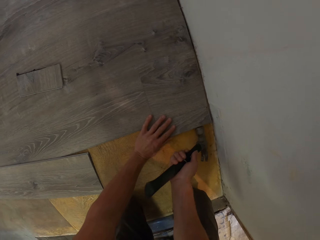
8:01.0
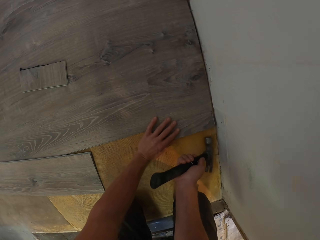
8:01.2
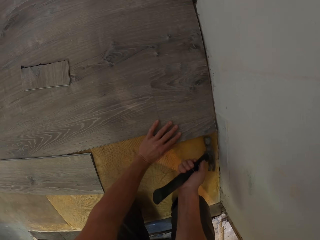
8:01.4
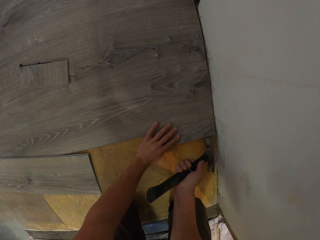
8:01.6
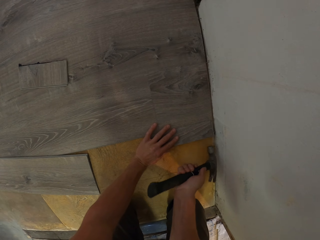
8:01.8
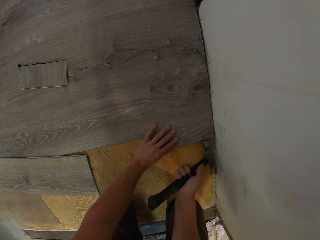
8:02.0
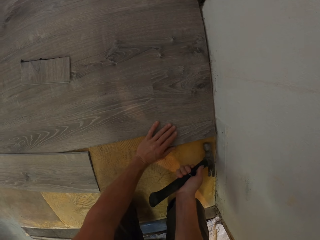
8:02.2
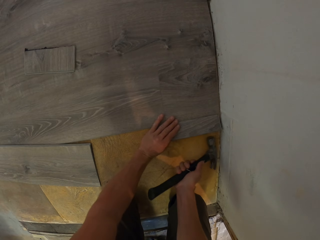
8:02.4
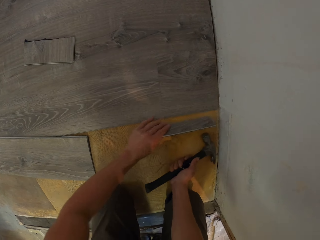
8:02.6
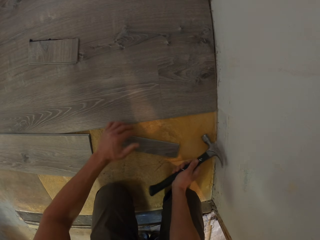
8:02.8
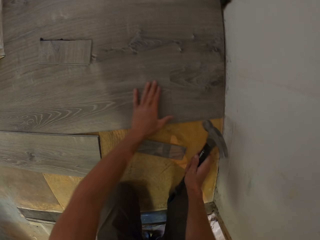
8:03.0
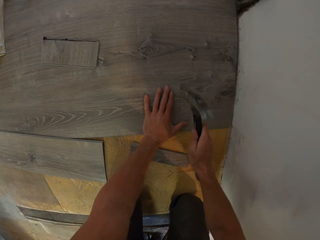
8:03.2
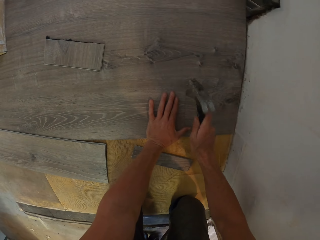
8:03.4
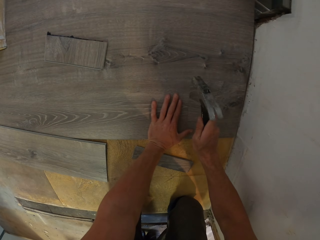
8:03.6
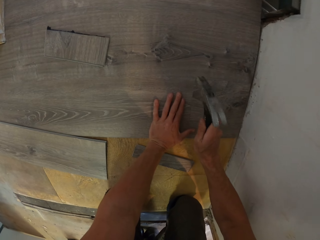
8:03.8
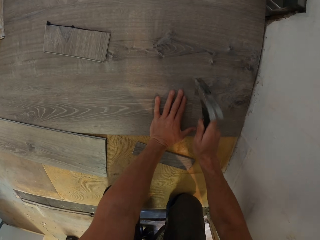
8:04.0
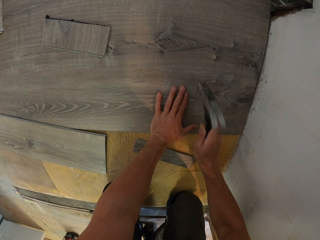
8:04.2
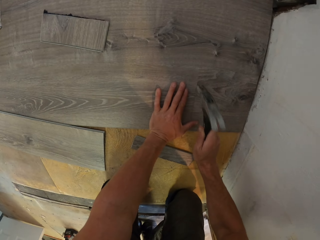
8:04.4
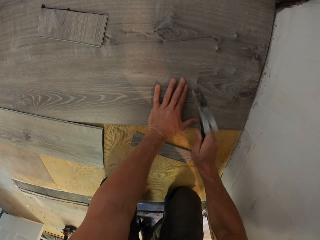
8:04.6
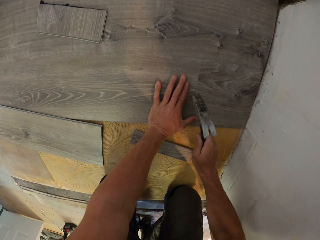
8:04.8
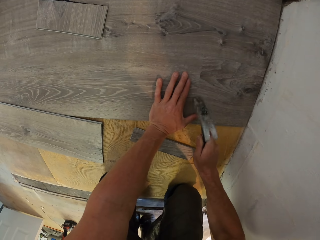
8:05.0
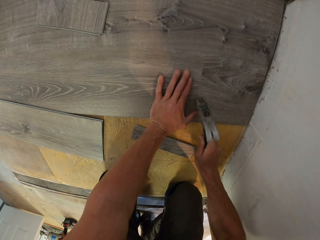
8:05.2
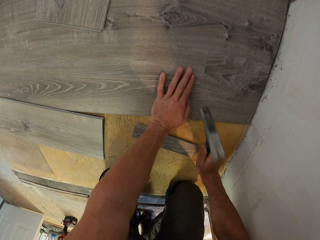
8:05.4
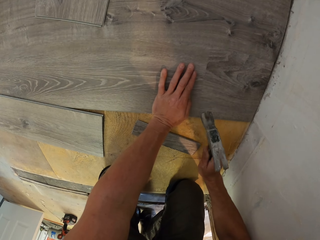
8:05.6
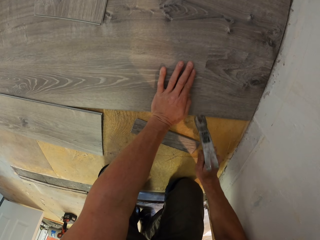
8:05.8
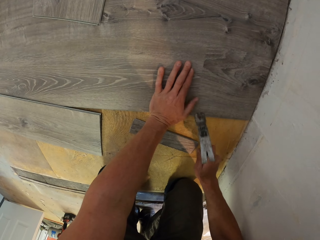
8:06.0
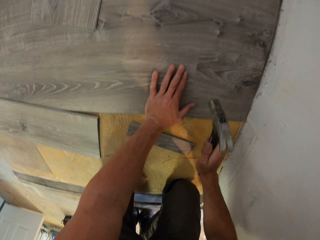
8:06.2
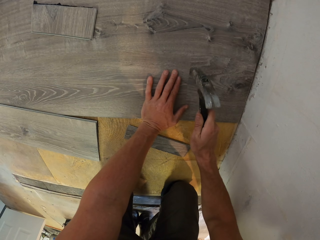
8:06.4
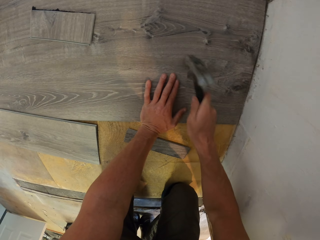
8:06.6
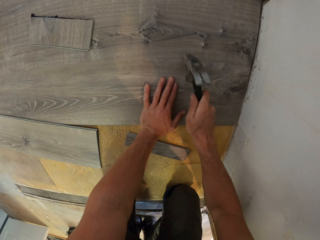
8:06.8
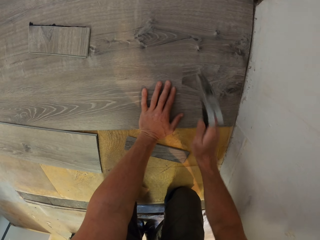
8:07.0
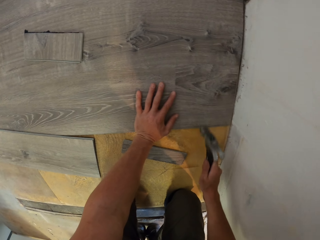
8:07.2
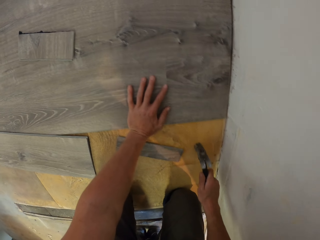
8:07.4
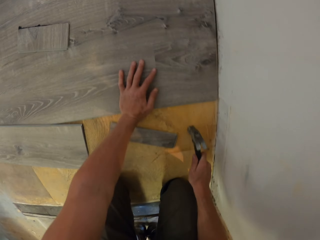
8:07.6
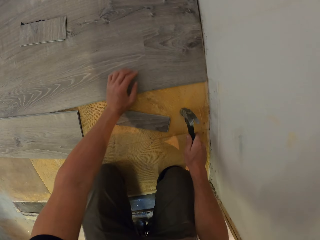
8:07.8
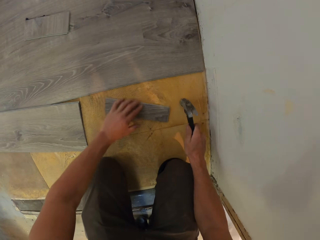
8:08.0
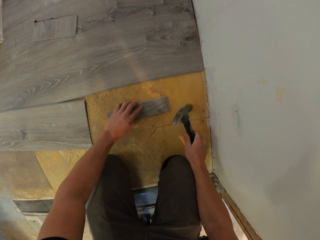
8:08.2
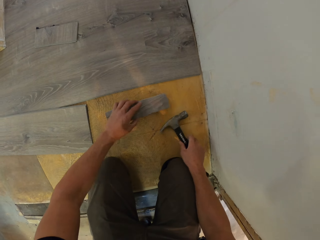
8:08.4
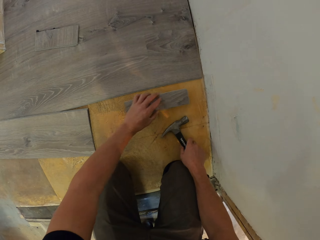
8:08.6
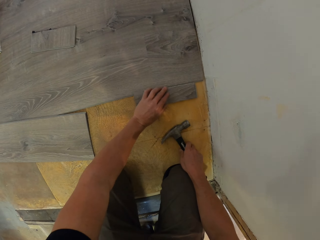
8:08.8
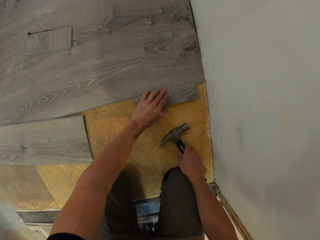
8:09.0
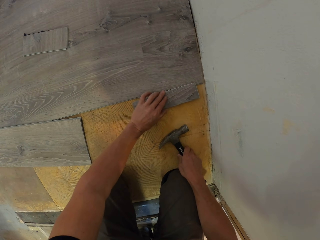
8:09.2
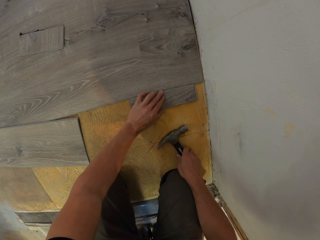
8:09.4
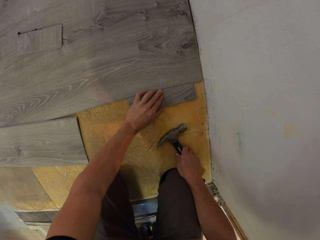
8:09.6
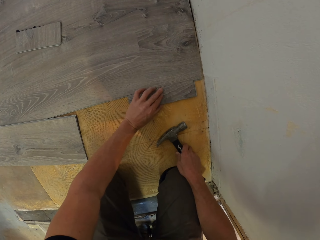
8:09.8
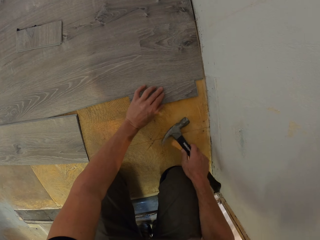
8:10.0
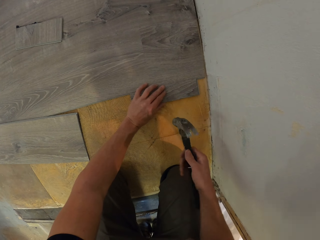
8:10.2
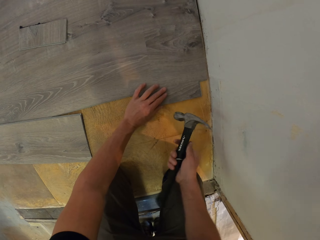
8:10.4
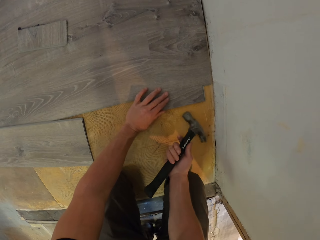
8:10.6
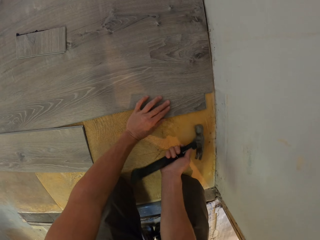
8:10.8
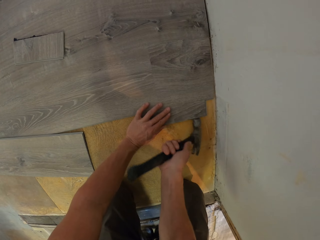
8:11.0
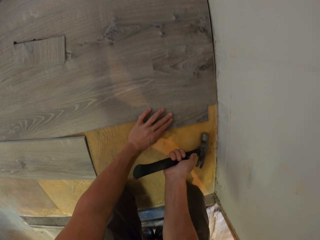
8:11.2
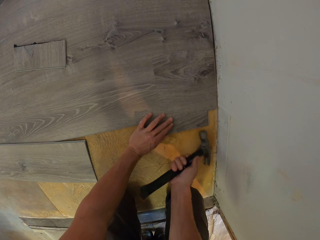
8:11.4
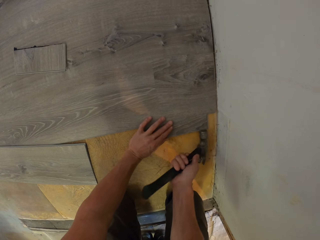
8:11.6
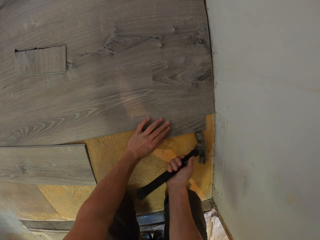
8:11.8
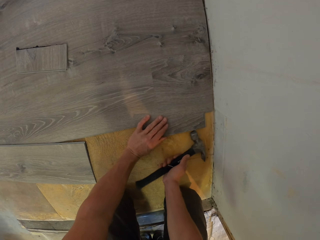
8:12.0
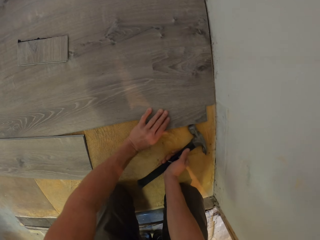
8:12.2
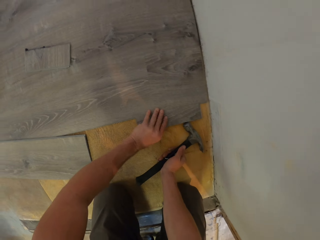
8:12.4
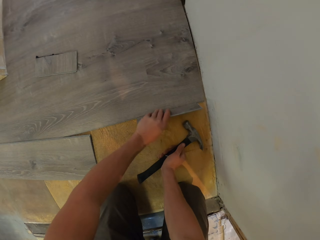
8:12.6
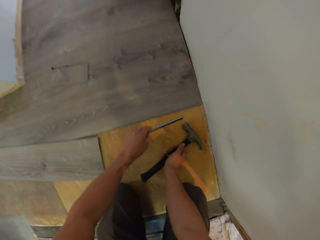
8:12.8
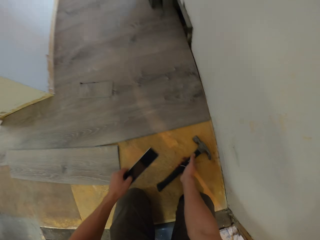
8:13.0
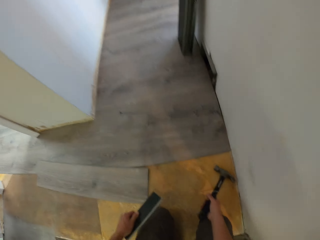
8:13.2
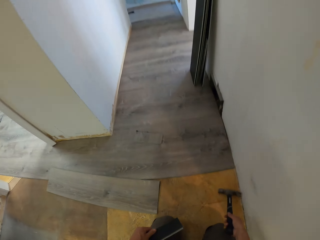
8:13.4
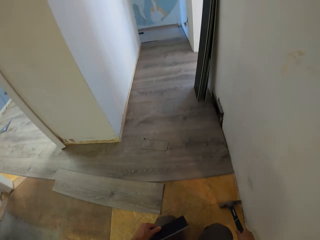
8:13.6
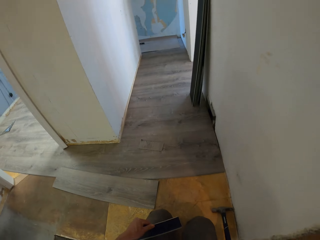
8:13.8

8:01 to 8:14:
The camera wearer hammers the hardwood tile using a claw hammer to fix it. They swing the left hand and lean the left hand on the floor. They hit the tile using the claw hammer. They swing the left hand. They pick up the tile with the left hand. They drop the tile on the floor. They swing the right hand. They hit the tile using the claw hammer. They pick up a piece of tile with the left hand.

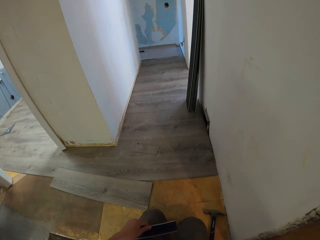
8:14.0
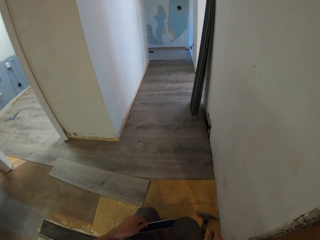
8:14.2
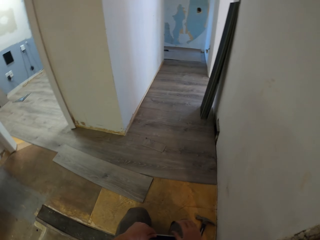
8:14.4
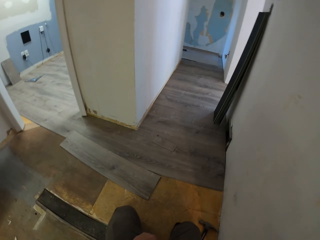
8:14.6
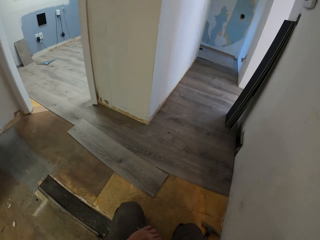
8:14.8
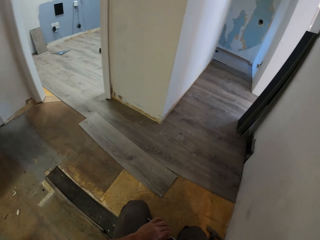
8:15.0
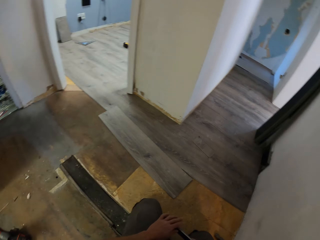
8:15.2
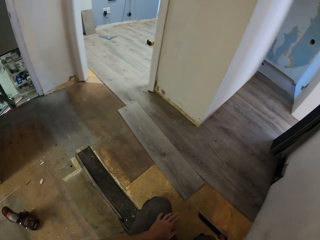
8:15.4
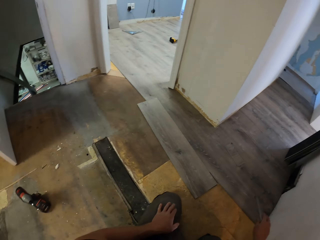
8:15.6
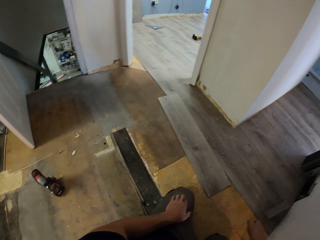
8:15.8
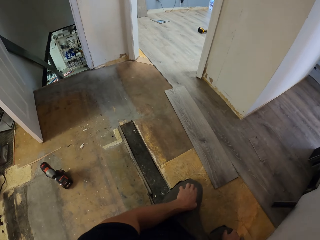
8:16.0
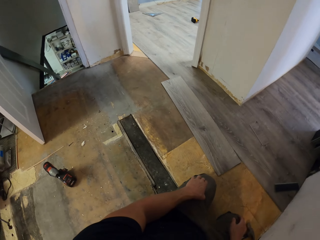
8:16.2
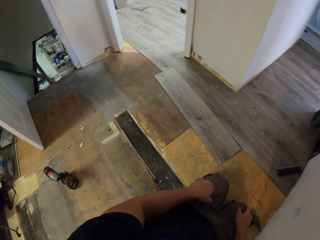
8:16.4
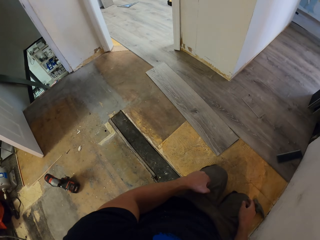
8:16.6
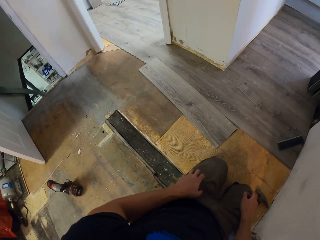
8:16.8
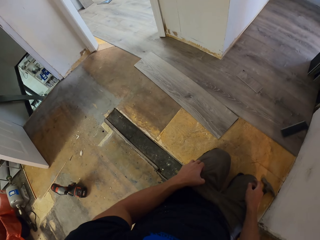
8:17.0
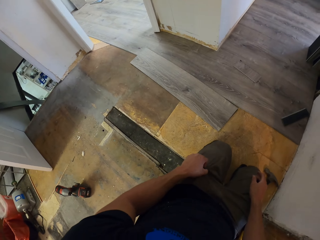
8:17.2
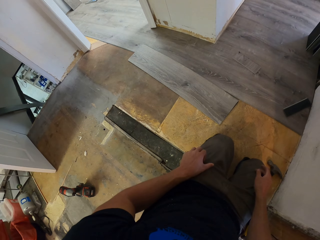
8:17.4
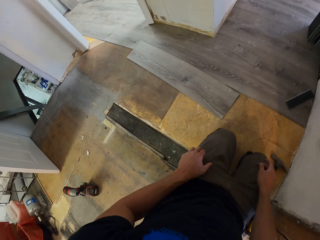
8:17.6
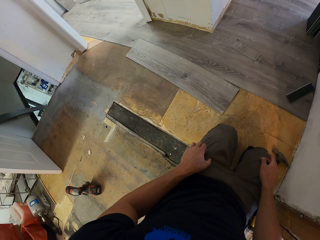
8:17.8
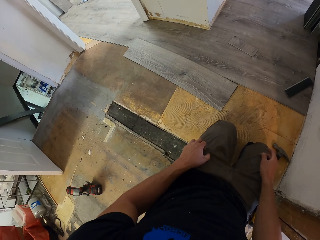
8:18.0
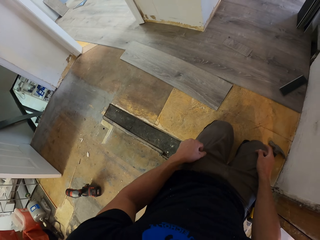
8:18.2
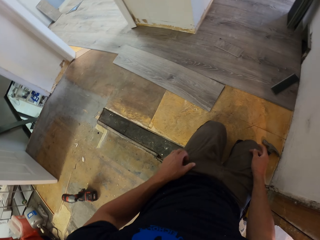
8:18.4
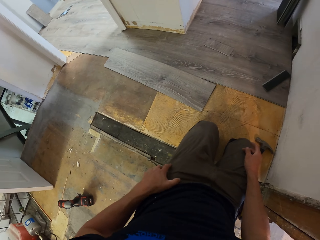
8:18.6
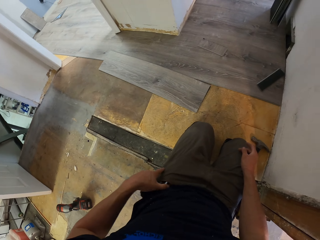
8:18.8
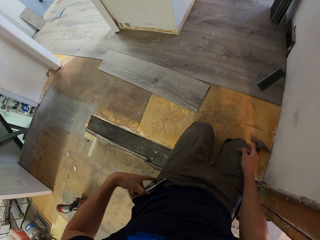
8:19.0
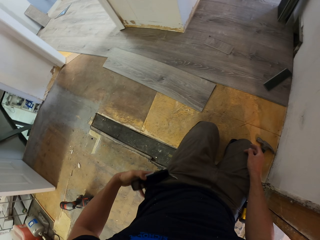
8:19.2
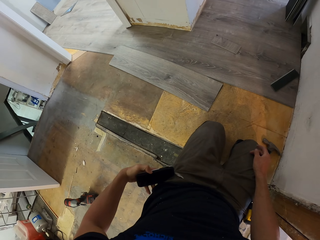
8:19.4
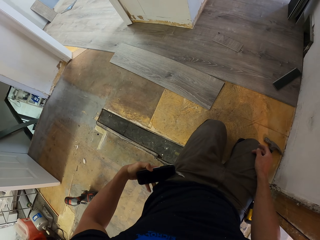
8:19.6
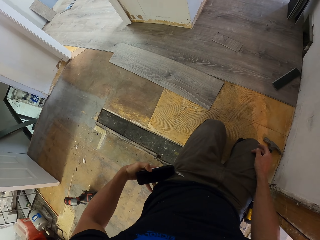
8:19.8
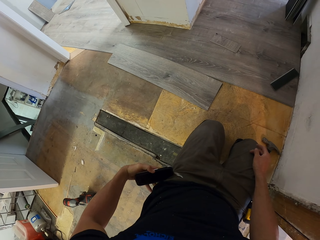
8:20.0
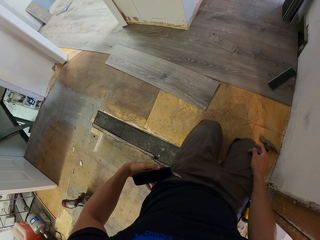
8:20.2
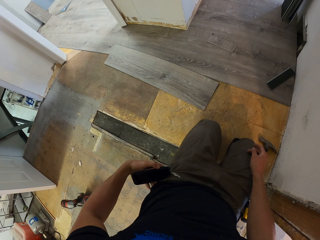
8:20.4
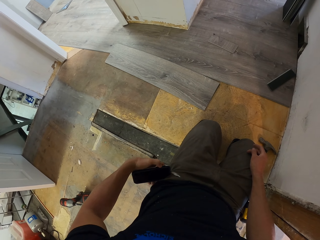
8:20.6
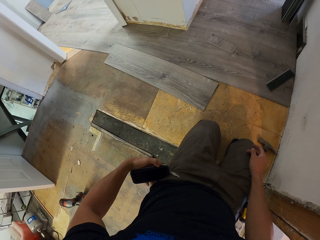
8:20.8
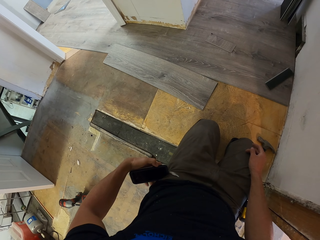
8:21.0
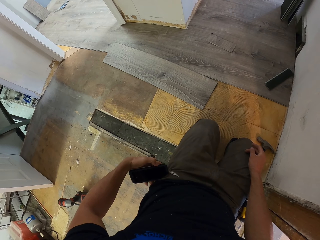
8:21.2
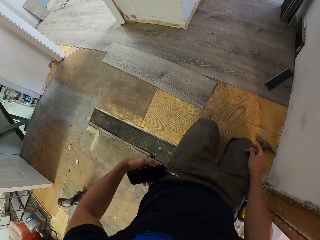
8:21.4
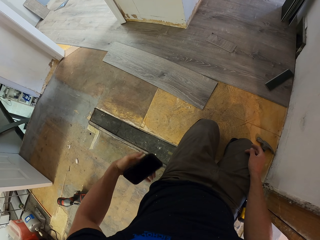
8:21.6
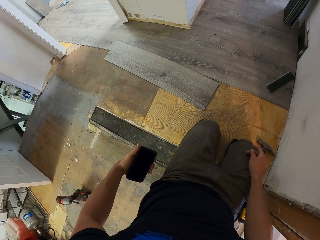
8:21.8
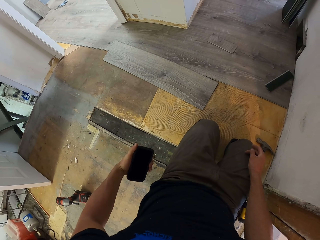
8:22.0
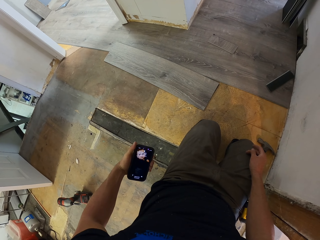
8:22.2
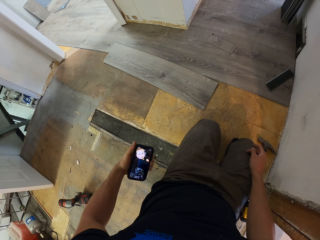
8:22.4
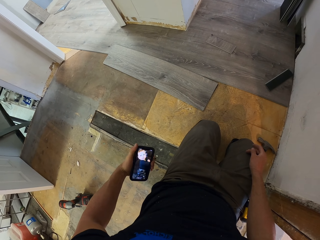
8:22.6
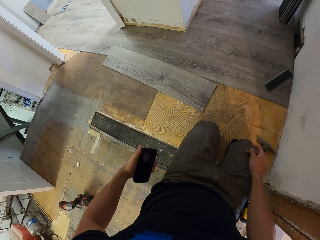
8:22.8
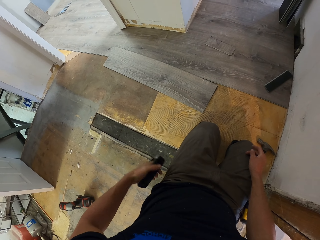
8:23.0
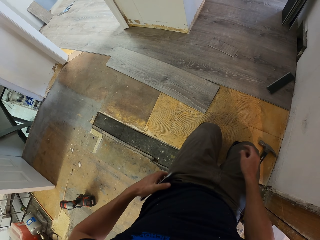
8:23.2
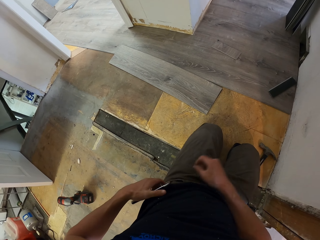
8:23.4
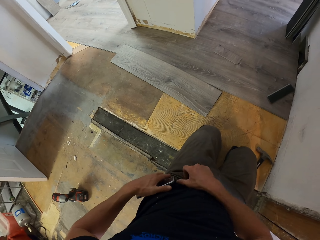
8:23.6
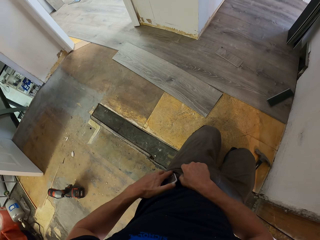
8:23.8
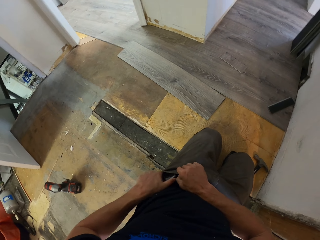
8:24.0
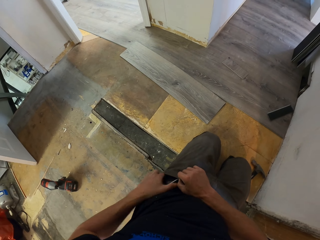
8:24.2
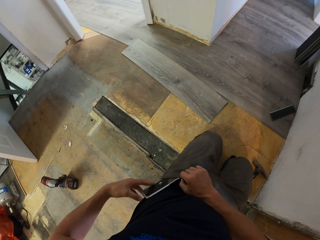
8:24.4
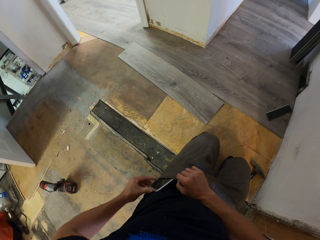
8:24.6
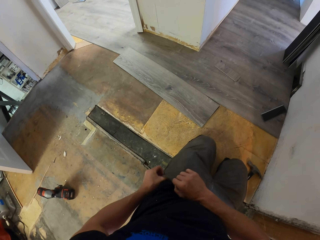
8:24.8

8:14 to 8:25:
The camera wearer drops the claw hammer. They move the phone from the pocket. They pick up the phone with the left hand. They look at the phone. They hold the phone with the left hand. They swing the left hand. They swing the right hand.
